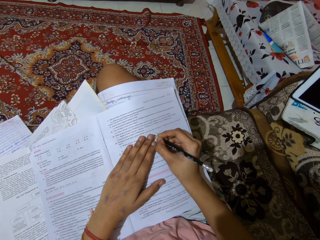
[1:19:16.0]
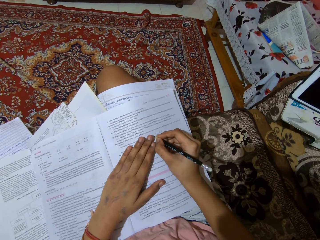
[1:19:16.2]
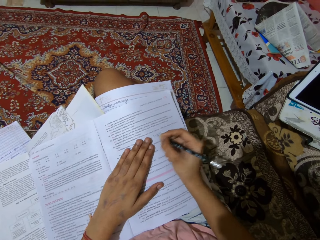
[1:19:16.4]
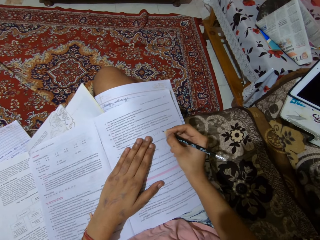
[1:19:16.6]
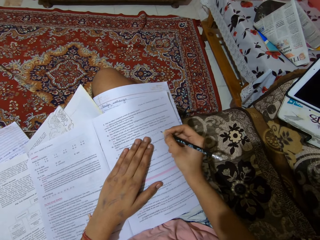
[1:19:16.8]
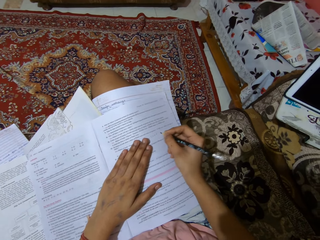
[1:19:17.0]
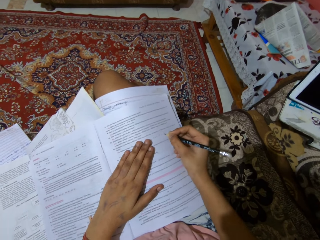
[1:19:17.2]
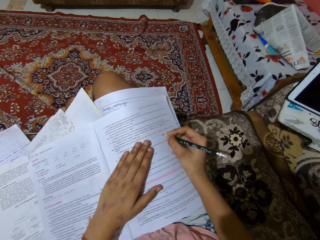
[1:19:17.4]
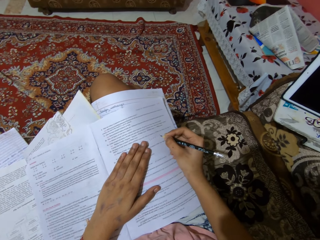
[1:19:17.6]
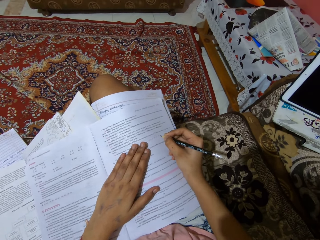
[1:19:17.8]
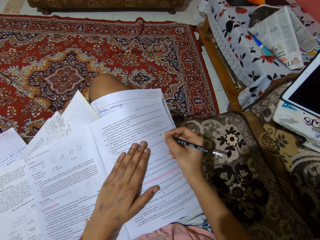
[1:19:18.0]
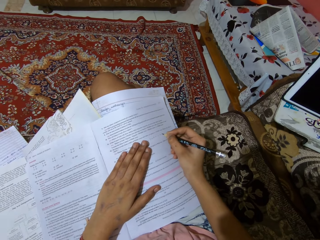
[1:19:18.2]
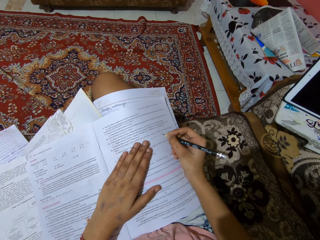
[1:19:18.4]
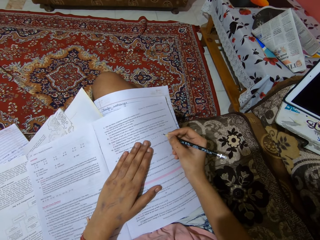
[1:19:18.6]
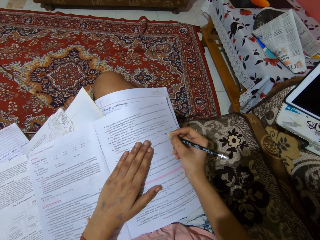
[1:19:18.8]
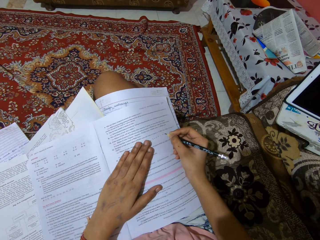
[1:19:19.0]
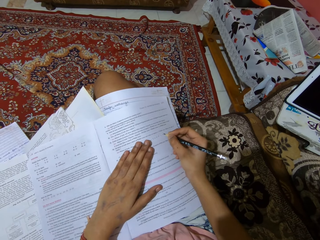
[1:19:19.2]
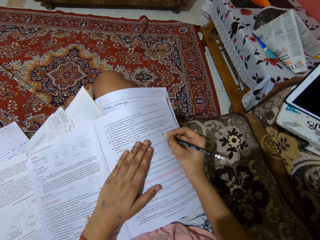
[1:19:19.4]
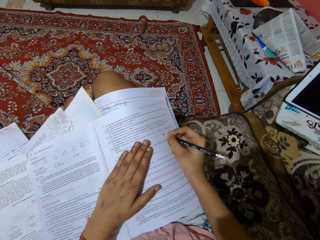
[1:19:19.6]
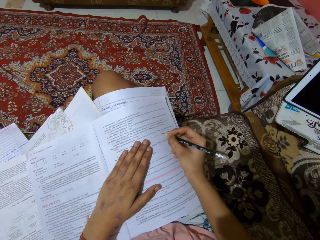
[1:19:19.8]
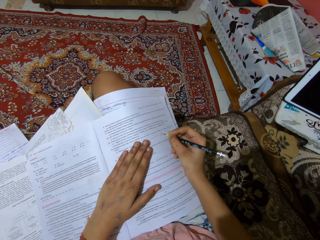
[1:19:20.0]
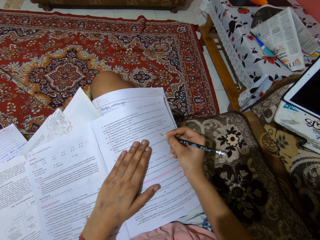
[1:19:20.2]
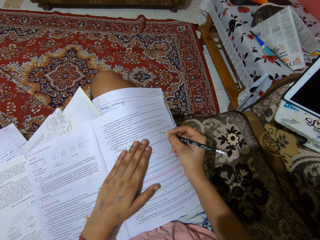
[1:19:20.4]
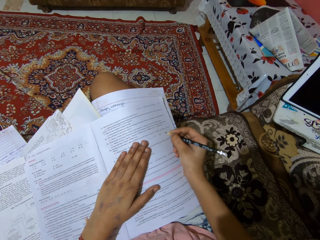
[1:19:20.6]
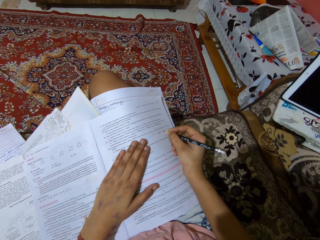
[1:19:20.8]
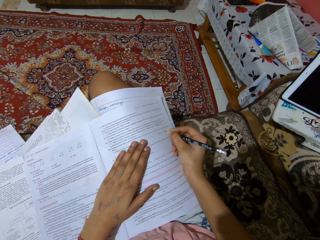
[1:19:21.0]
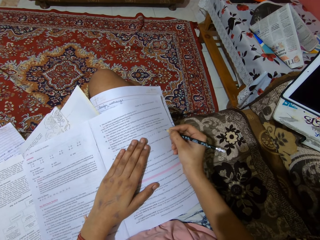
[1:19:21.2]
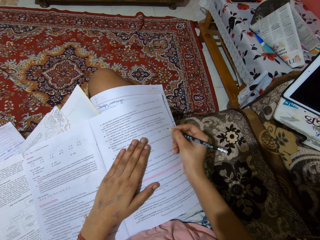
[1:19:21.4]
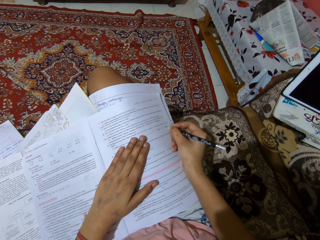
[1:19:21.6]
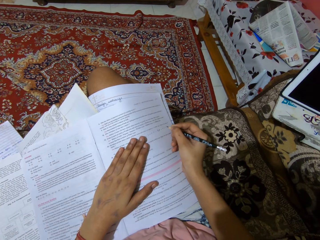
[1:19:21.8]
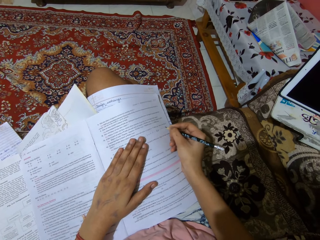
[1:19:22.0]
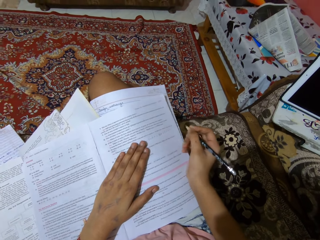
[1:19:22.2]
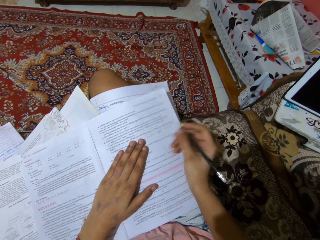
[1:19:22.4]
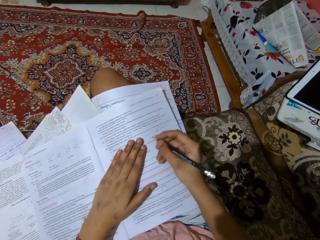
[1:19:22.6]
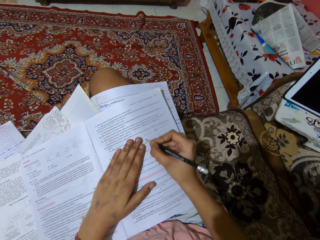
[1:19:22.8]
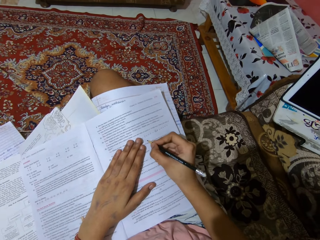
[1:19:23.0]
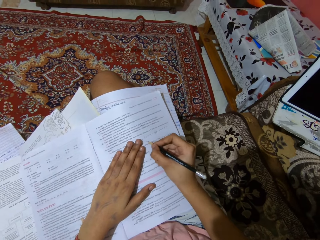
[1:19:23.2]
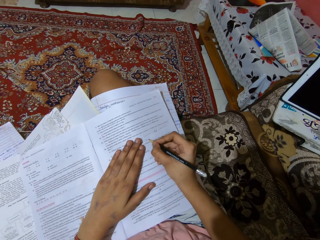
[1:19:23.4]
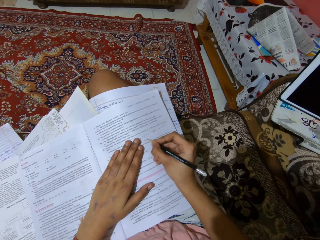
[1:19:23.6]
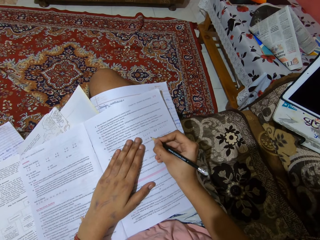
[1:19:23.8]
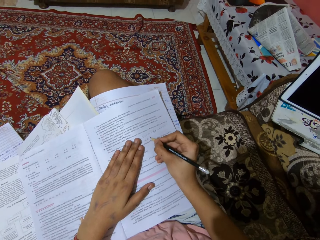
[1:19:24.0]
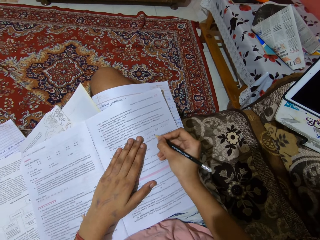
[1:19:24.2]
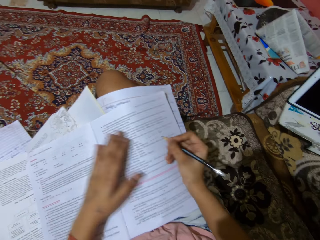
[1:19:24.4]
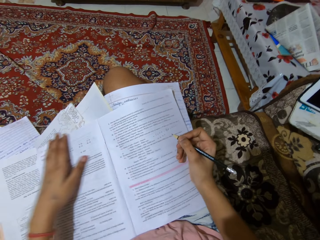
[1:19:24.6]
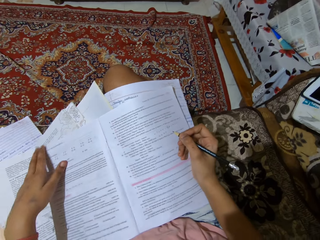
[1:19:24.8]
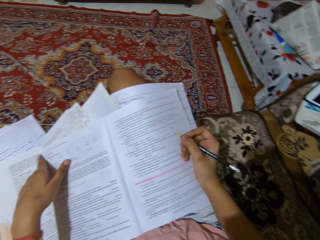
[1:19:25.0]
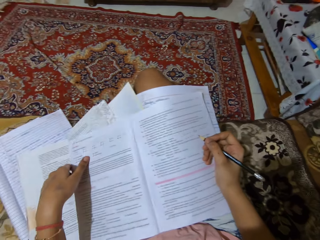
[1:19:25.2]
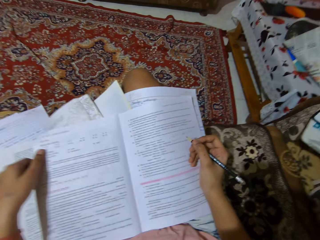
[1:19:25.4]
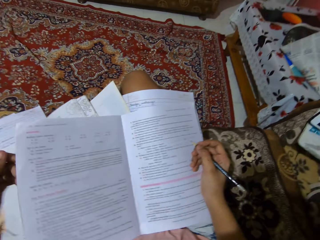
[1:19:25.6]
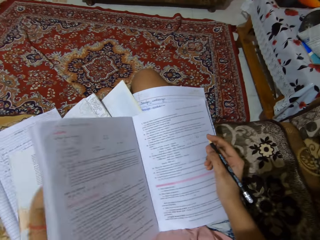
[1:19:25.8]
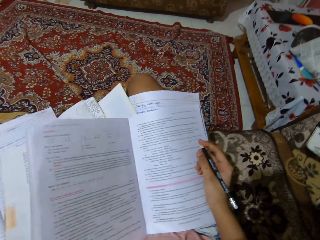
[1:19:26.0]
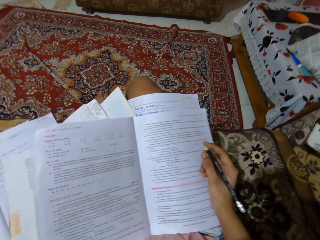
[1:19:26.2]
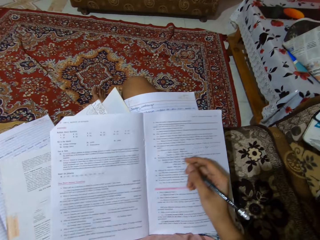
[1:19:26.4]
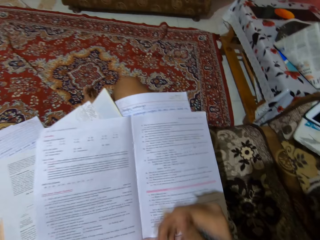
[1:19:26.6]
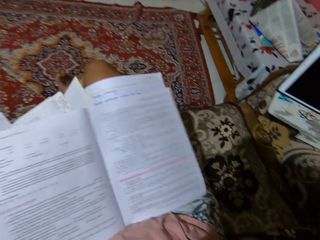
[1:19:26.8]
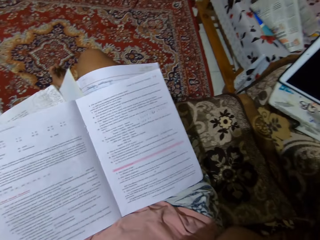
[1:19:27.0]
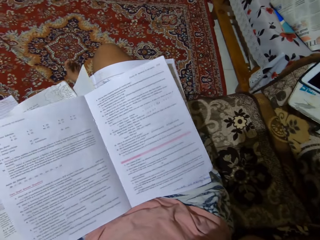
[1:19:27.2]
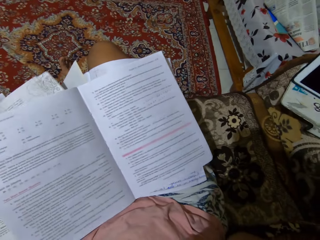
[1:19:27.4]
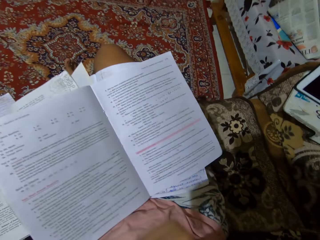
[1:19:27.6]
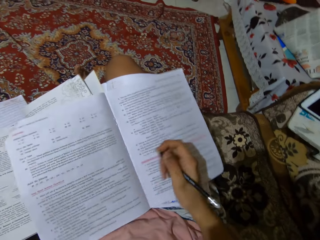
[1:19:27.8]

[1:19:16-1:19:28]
The camera wearer lifts the book.

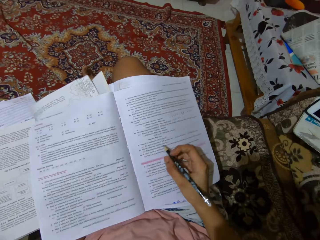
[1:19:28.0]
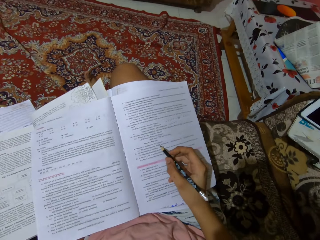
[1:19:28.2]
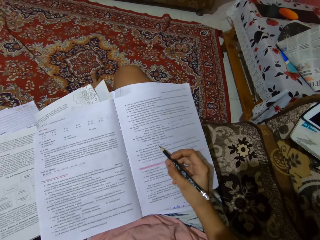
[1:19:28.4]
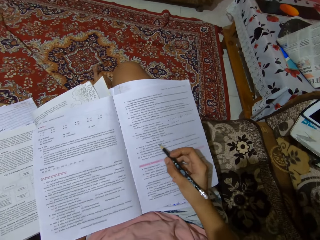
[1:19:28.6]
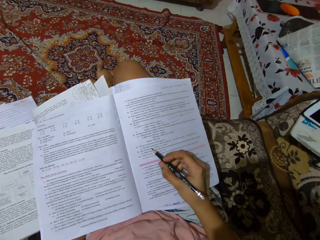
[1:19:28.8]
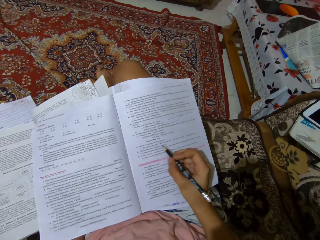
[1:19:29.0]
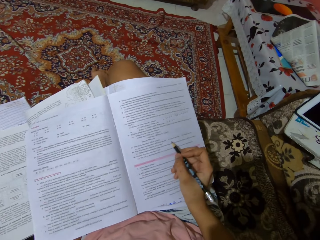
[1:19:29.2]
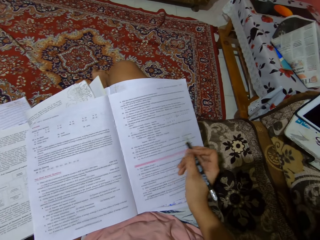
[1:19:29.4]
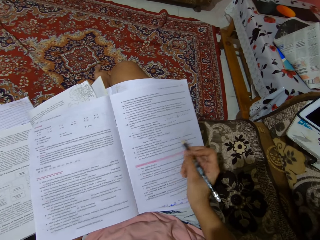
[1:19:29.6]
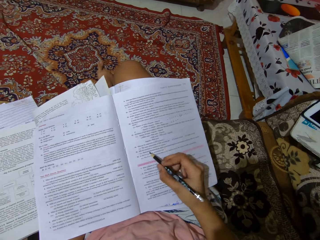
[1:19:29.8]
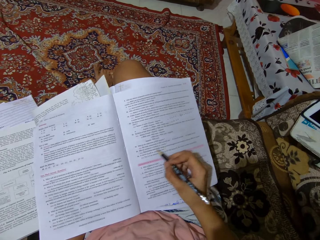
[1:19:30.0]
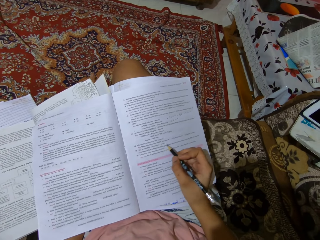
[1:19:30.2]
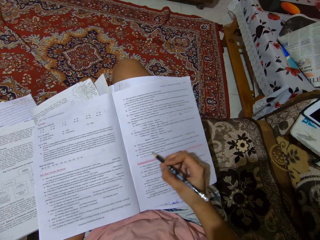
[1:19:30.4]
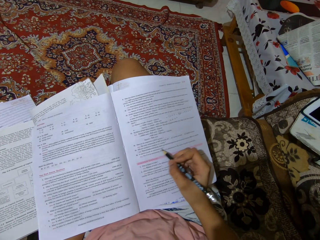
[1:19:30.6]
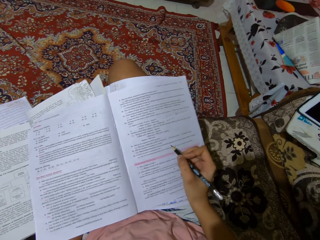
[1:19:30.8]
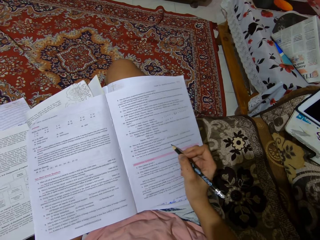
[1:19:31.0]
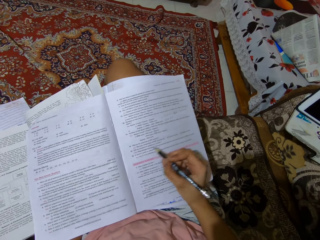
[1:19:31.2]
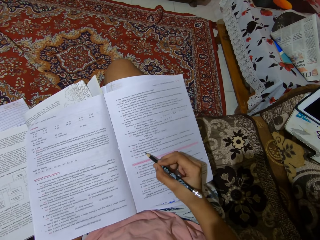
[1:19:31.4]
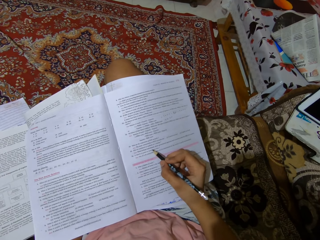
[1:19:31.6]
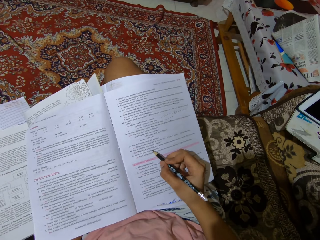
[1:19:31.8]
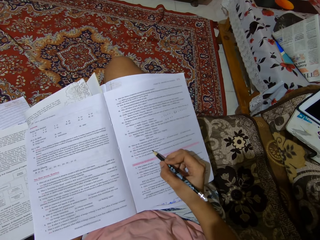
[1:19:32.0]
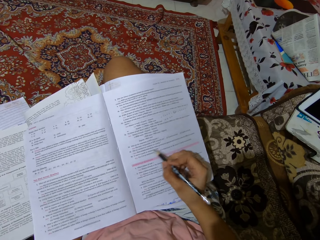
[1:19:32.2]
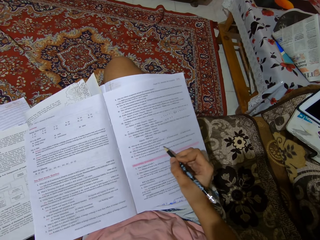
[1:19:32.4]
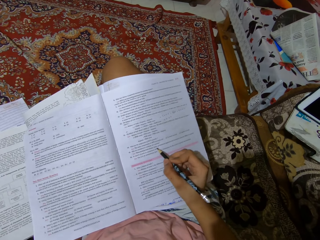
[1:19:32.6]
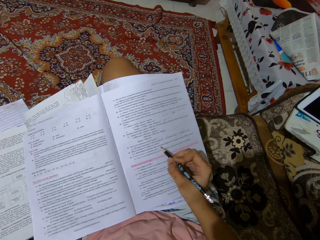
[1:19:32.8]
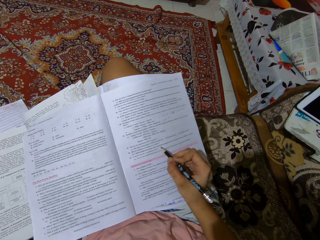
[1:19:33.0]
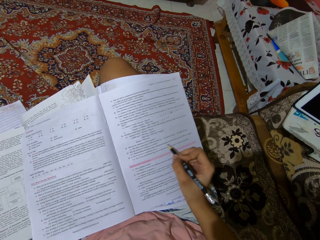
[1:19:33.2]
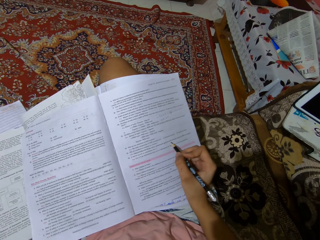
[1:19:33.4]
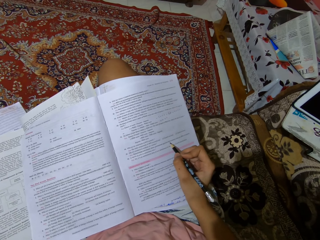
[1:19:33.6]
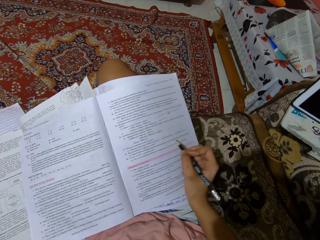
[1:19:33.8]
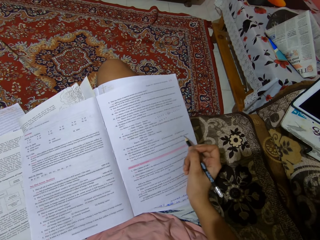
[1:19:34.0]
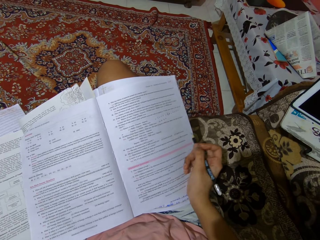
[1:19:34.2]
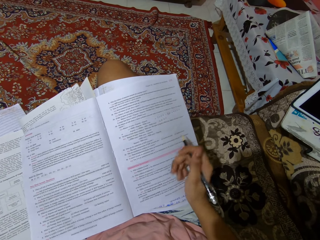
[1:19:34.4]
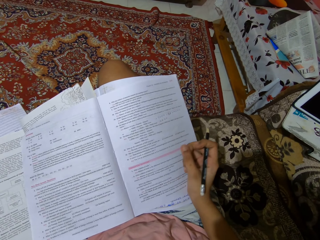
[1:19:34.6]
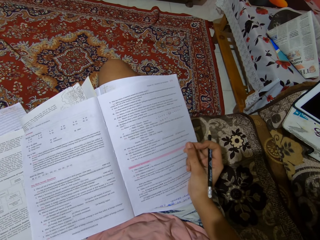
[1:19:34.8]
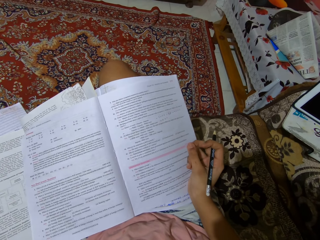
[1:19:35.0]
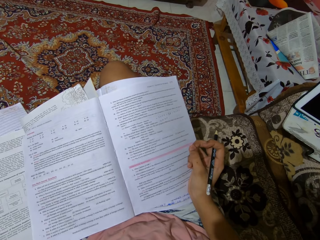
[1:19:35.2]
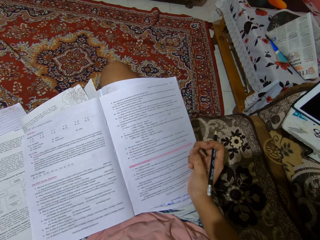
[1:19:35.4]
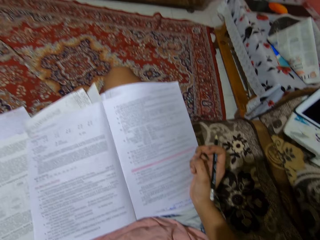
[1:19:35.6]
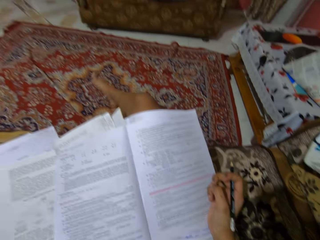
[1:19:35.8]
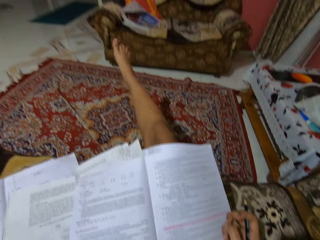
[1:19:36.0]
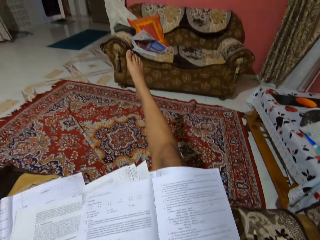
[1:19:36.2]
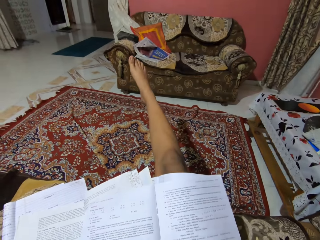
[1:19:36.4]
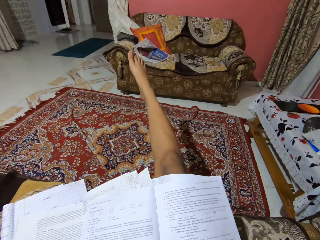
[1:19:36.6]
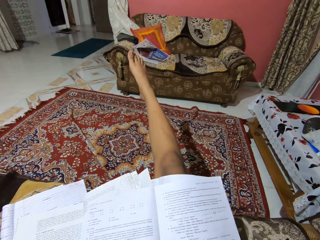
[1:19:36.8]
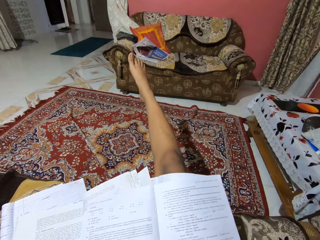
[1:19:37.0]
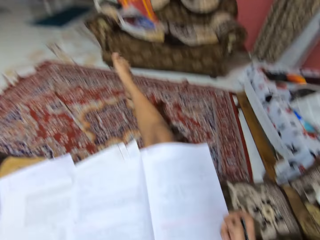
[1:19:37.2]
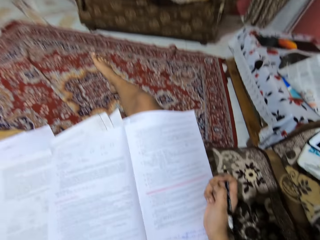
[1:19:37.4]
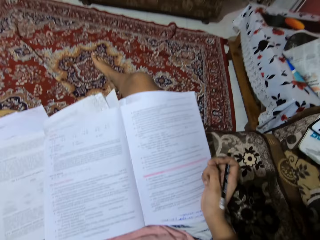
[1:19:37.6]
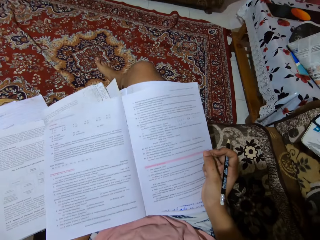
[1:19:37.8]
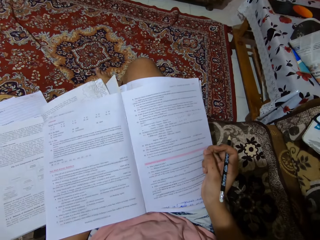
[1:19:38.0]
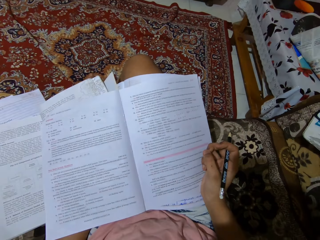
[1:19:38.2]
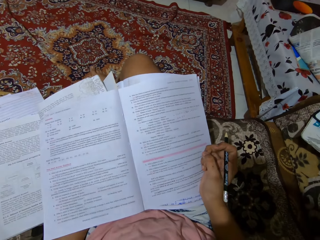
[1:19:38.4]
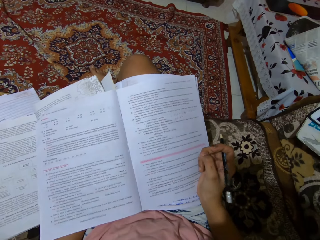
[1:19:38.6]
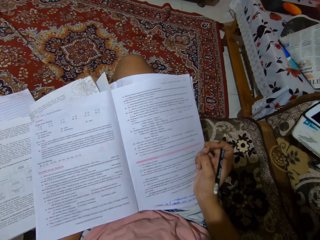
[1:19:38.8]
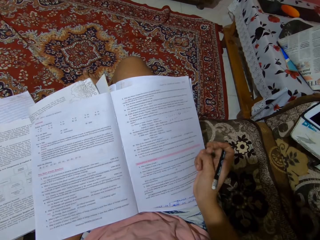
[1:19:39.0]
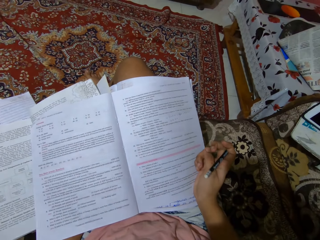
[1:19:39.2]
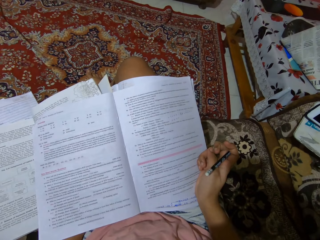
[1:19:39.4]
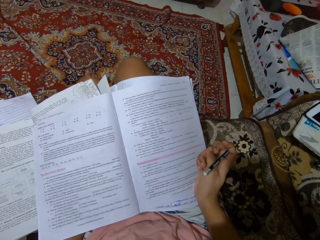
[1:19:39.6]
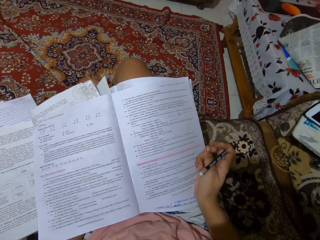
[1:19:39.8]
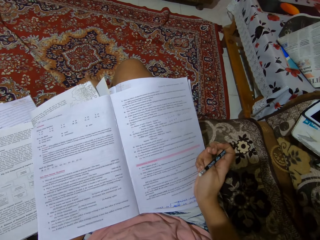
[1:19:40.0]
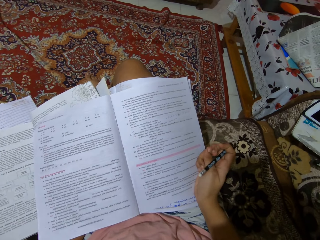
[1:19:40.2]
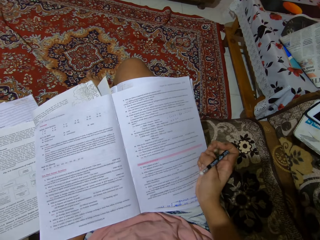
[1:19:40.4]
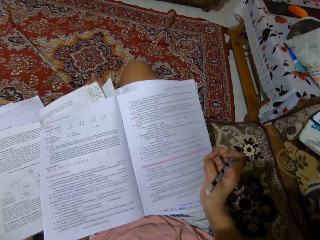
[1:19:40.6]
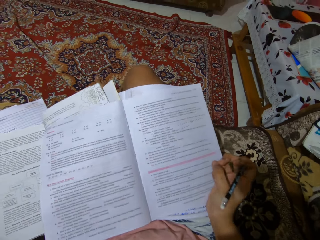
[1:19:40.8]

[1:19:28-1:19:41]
The camera wearer reads the question. She stretches her legs. She scratches the fingertips.
